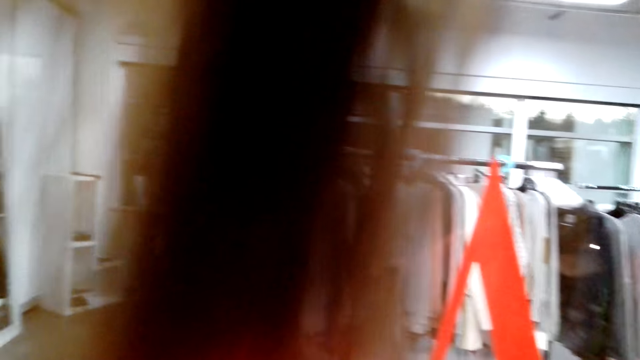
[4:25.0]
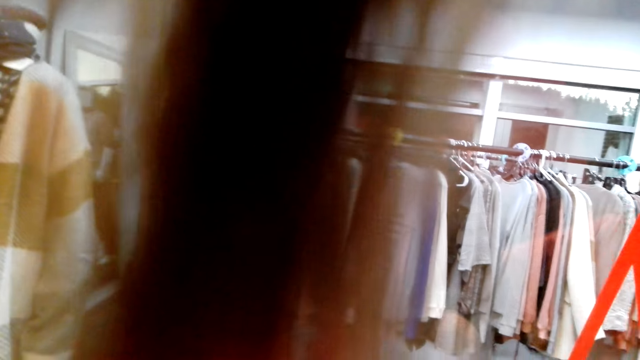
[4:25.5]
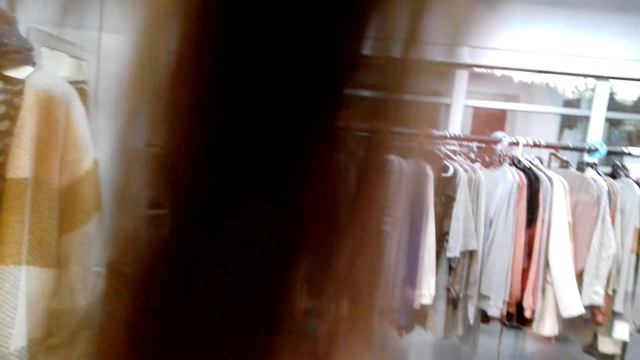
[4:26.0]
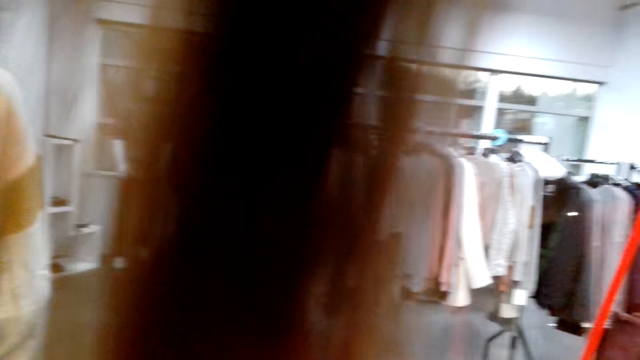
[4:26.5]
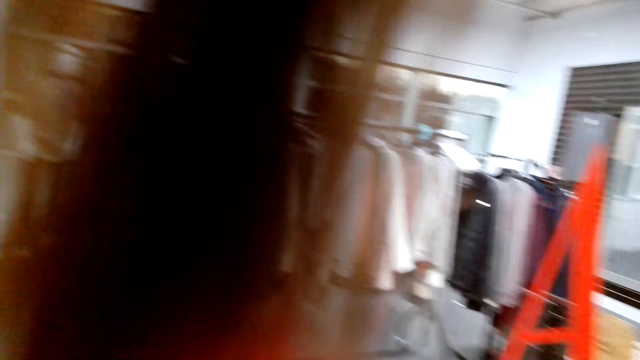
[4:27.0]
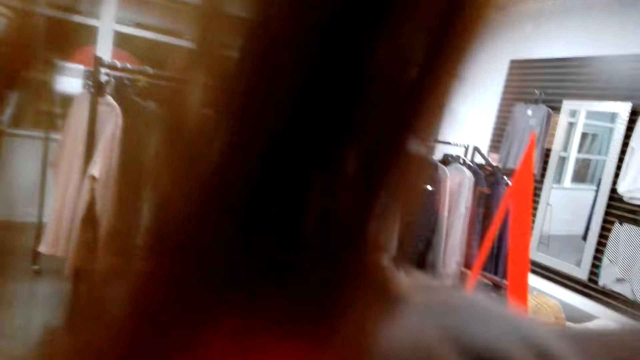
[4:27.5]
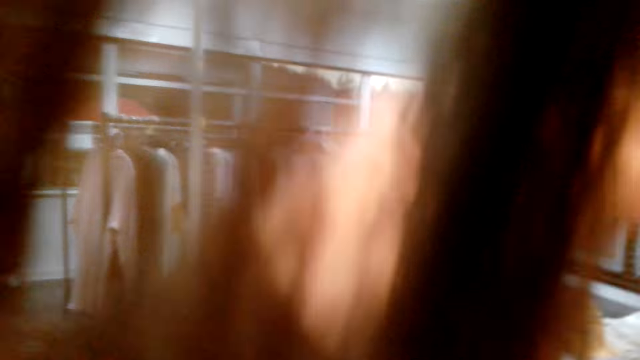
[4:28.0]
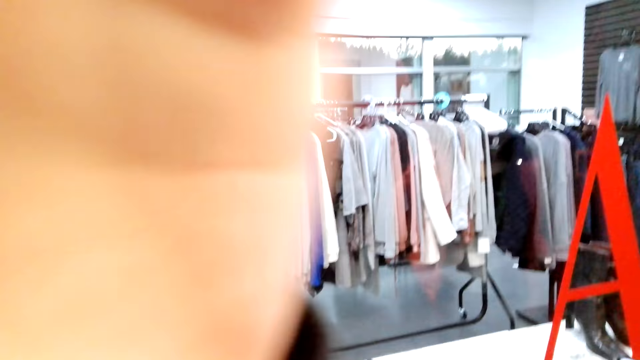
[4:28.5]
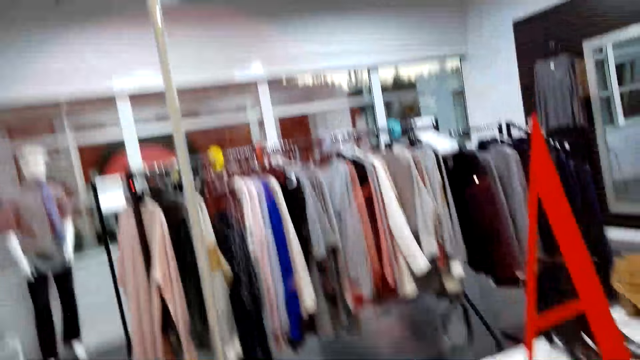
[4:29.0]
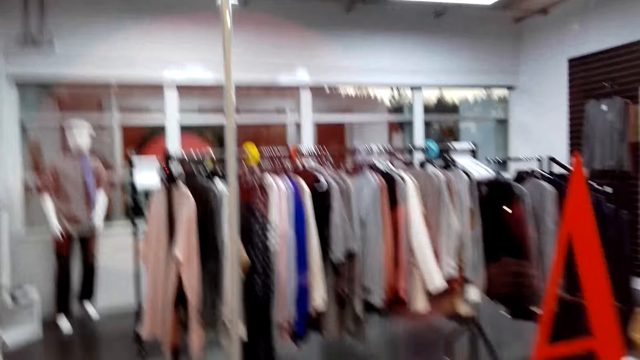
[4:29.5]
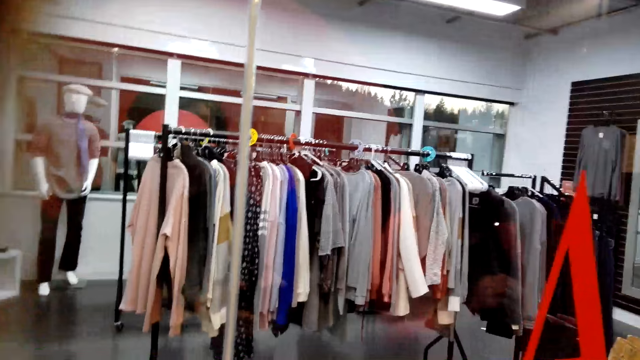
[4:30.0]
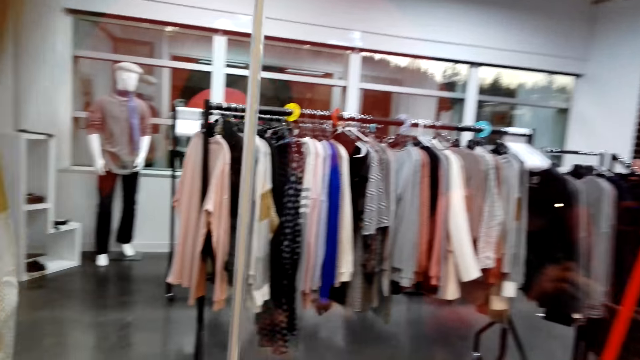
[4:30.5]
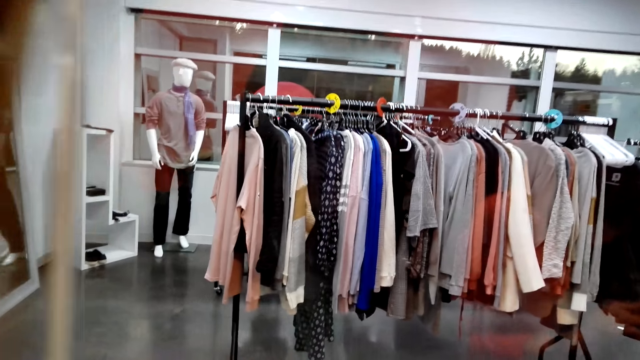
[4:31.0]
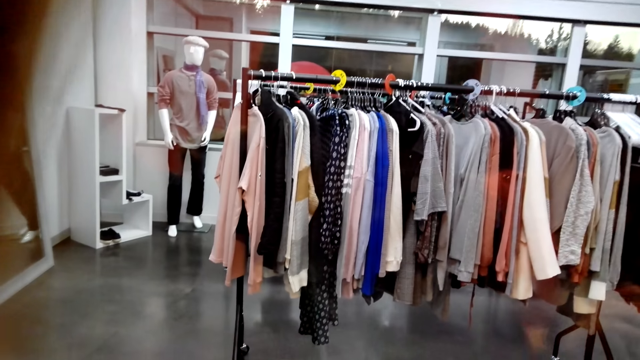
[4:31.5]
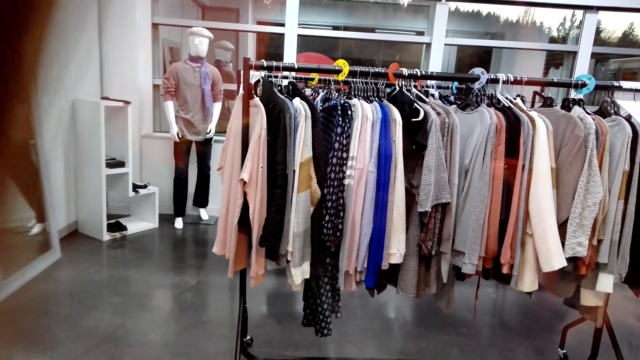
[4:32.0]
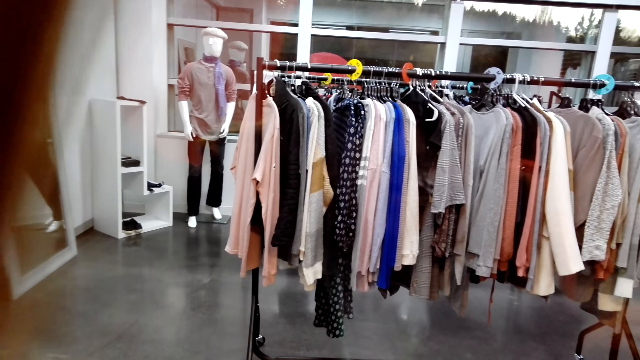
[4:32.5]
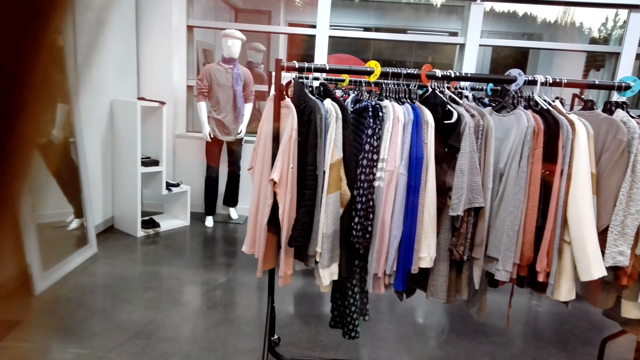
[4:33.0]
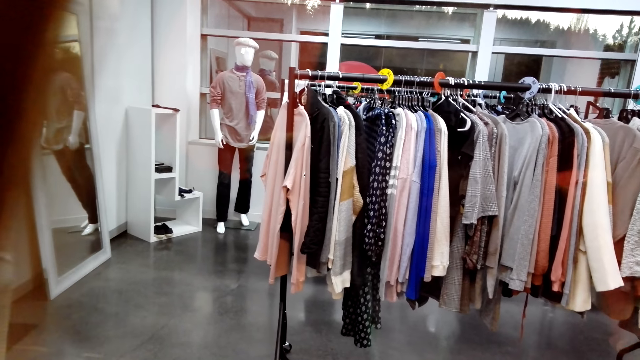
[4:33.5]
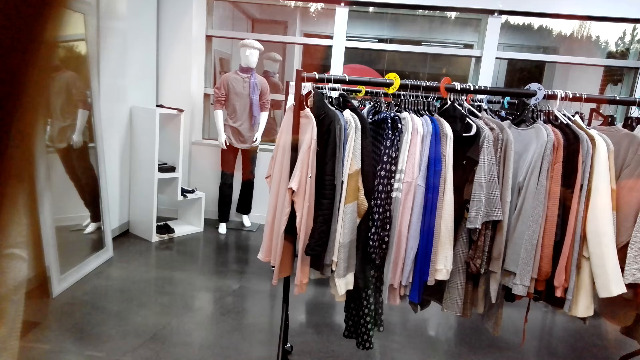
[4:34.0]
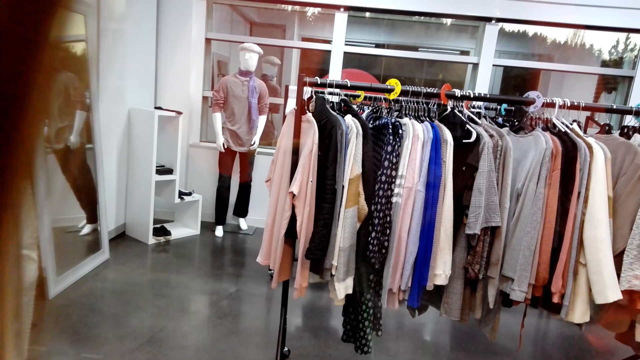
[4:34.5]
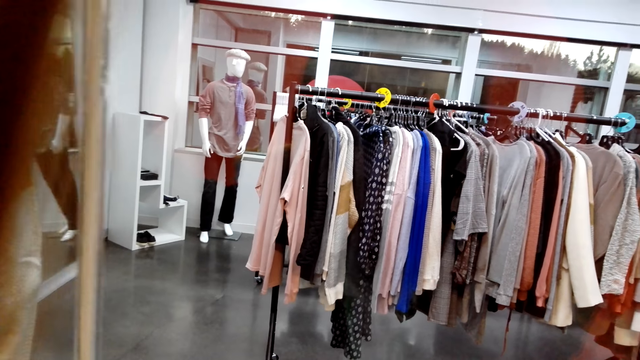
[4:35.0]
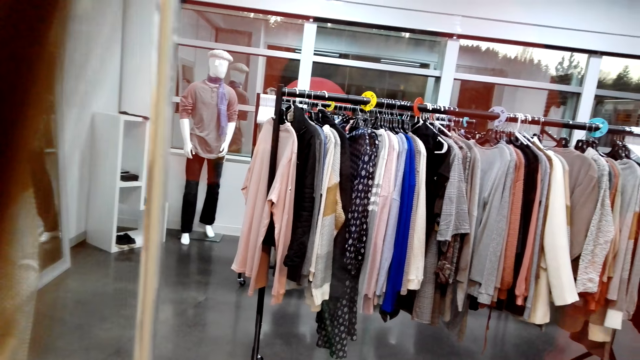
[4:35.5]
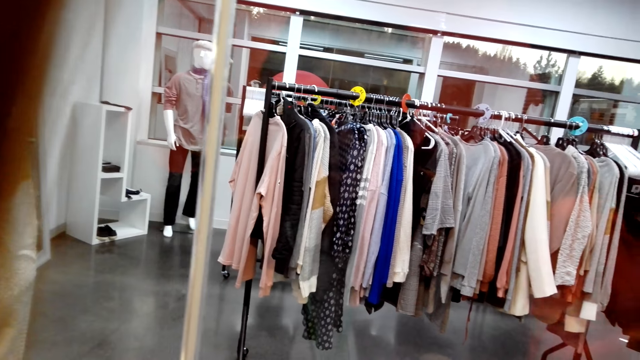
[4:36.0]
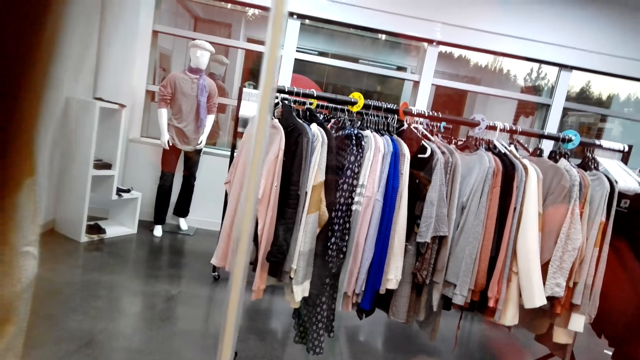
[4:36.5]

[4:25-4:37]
The camera wearer fixes her hair.

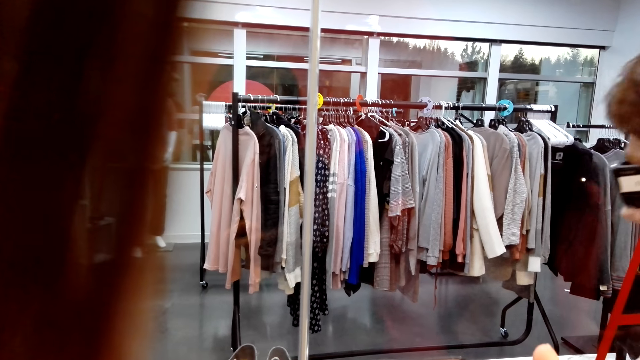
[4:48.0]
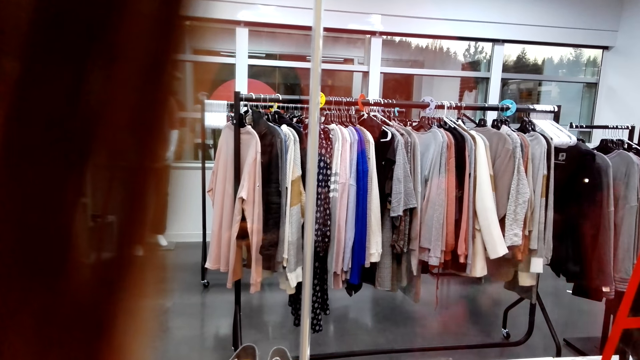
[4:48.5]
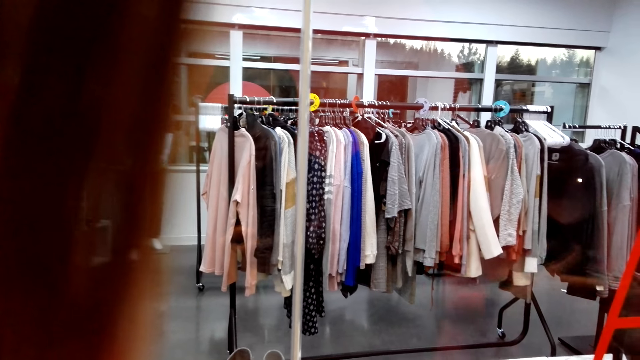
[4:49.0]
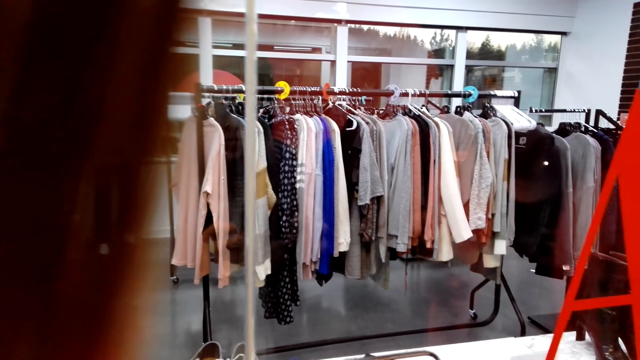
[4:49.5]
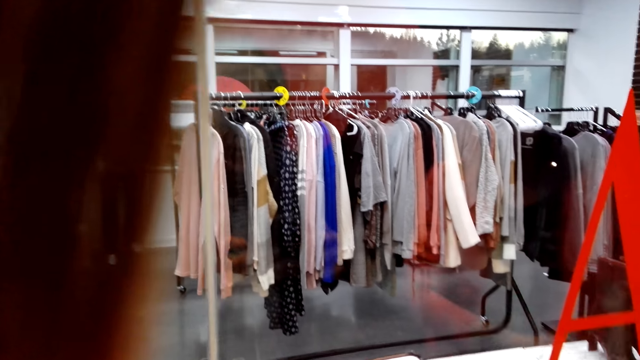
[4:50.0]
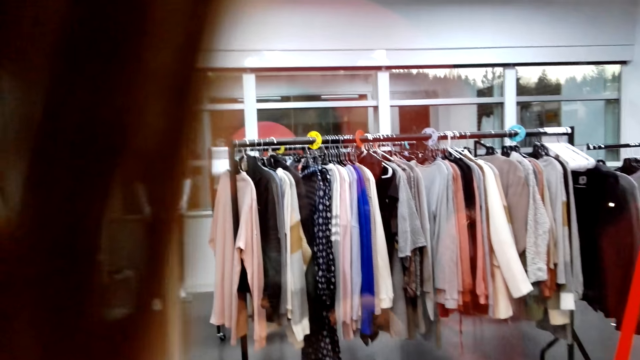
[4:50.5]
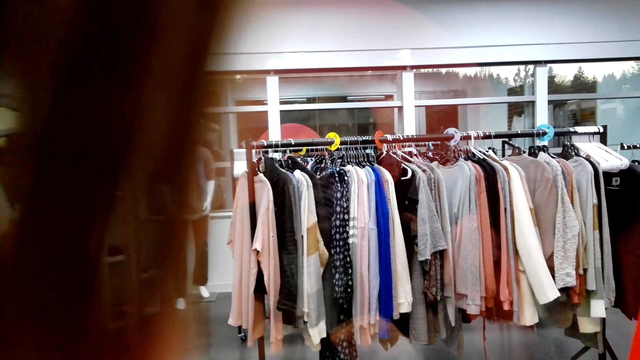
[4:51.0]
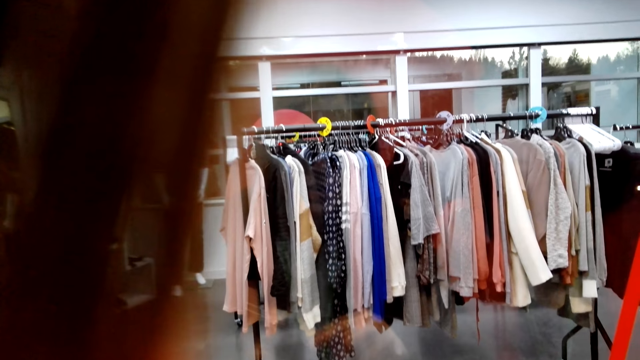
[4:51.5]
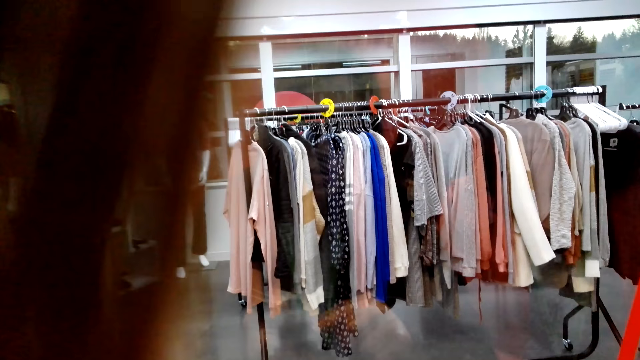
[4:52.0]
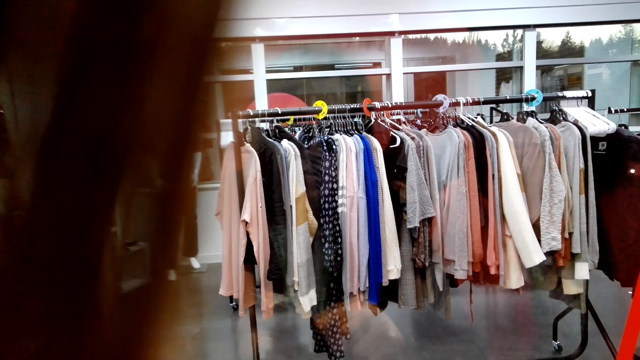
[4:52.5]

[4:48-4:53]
The woman looks through the glass.
